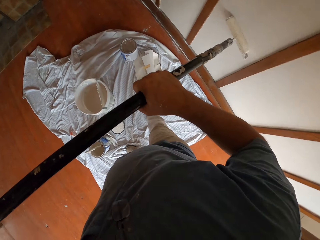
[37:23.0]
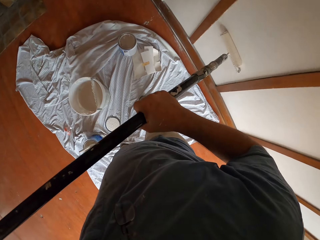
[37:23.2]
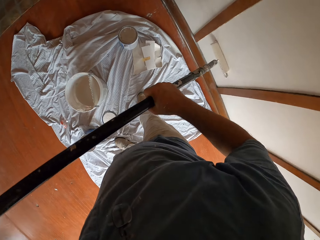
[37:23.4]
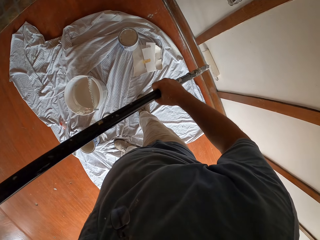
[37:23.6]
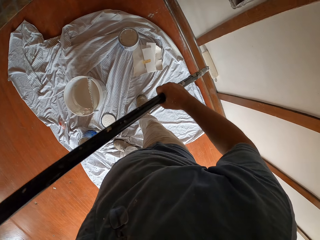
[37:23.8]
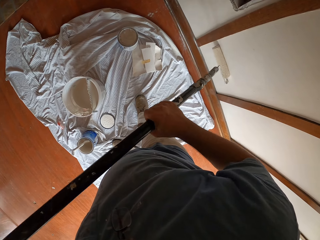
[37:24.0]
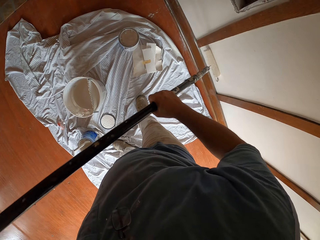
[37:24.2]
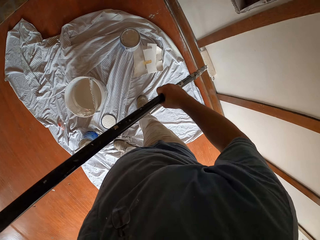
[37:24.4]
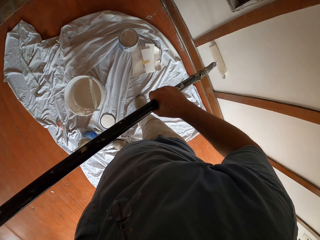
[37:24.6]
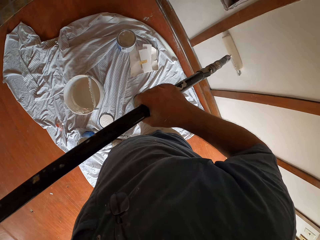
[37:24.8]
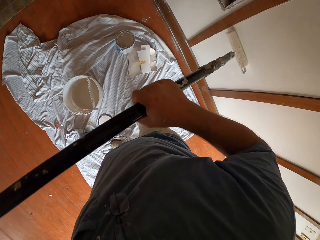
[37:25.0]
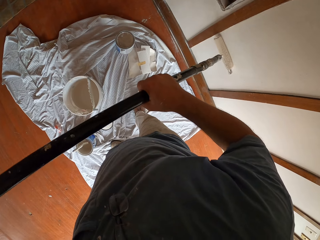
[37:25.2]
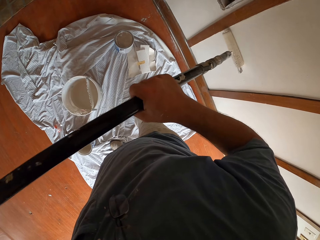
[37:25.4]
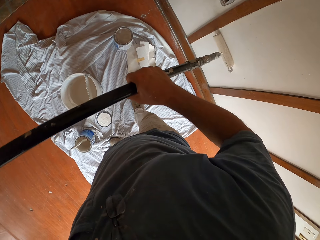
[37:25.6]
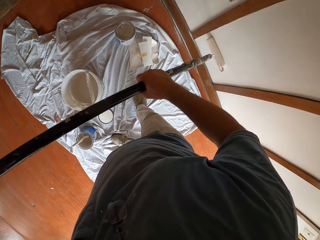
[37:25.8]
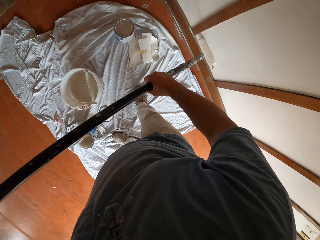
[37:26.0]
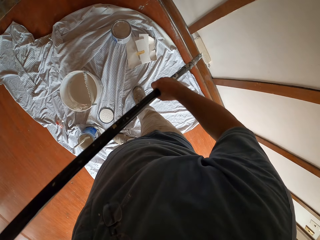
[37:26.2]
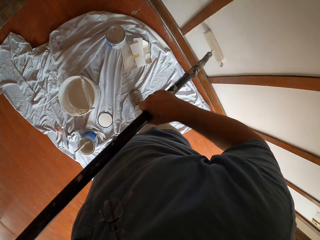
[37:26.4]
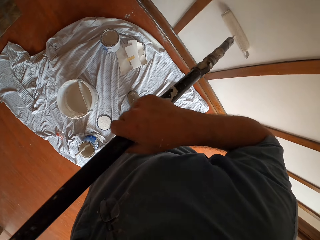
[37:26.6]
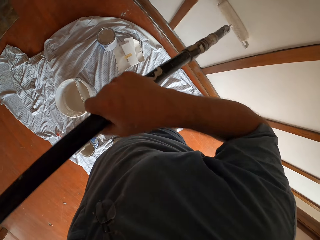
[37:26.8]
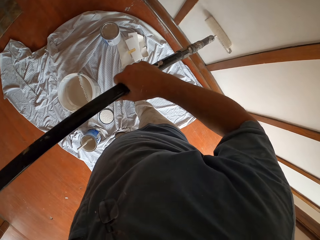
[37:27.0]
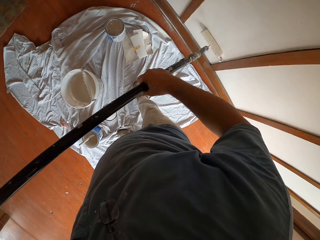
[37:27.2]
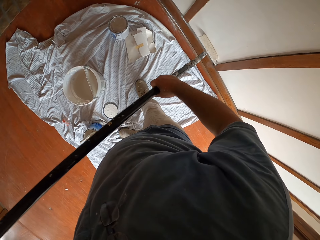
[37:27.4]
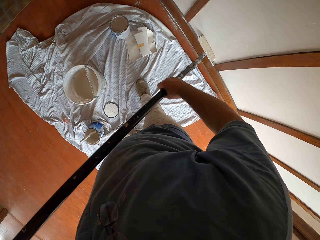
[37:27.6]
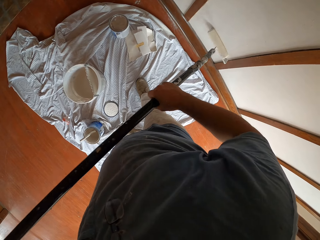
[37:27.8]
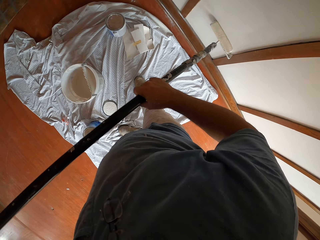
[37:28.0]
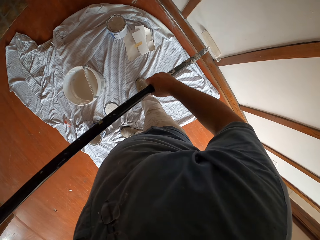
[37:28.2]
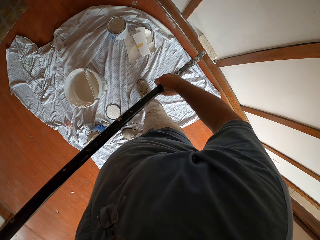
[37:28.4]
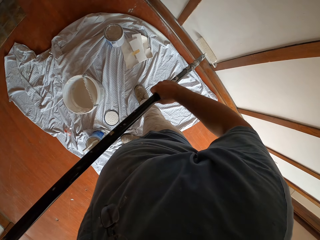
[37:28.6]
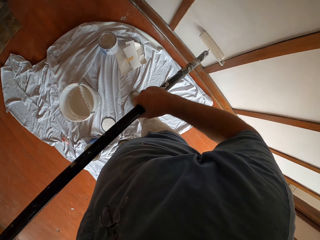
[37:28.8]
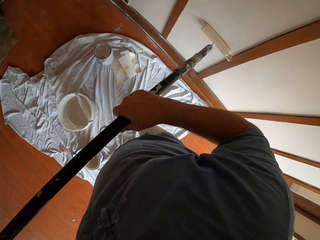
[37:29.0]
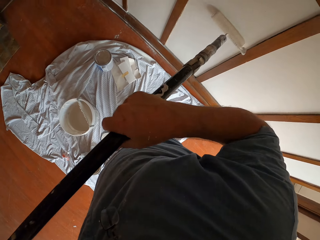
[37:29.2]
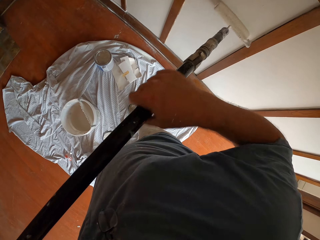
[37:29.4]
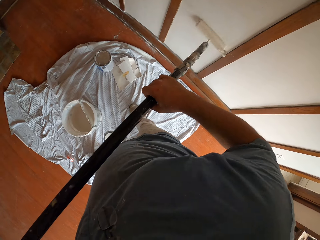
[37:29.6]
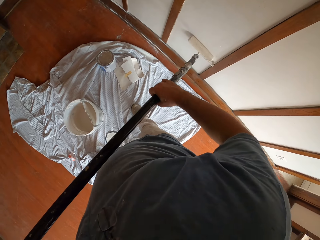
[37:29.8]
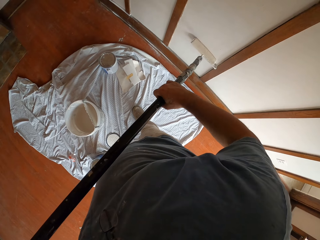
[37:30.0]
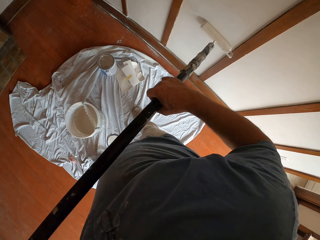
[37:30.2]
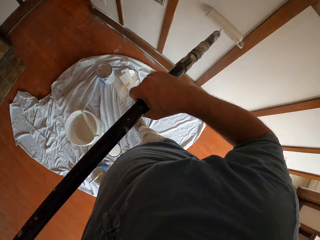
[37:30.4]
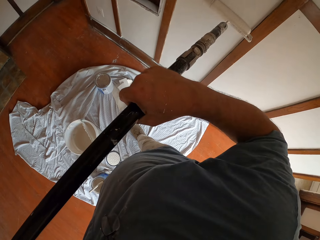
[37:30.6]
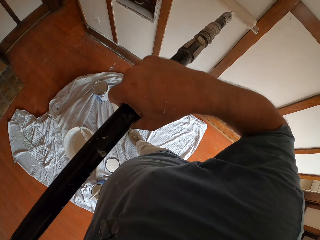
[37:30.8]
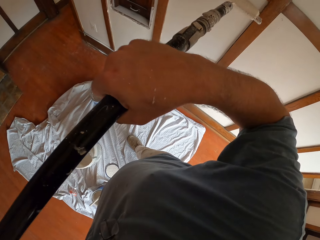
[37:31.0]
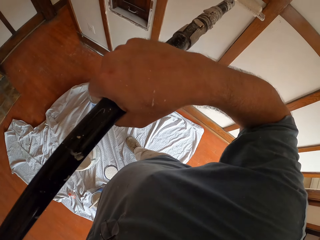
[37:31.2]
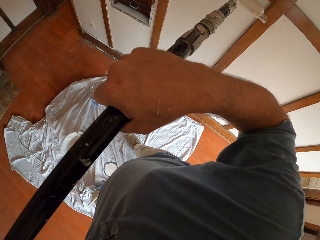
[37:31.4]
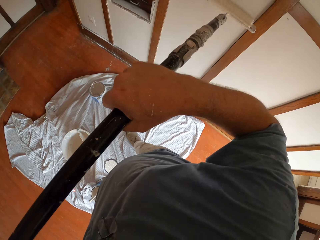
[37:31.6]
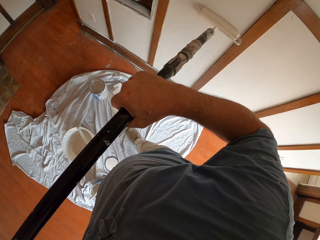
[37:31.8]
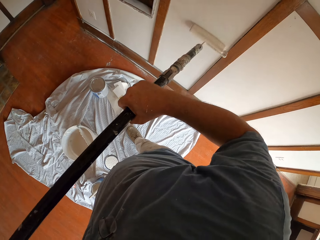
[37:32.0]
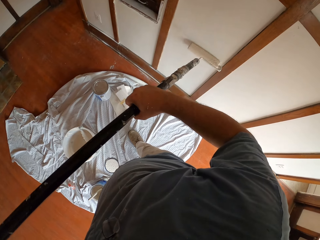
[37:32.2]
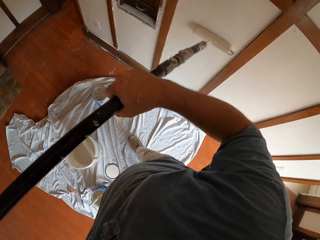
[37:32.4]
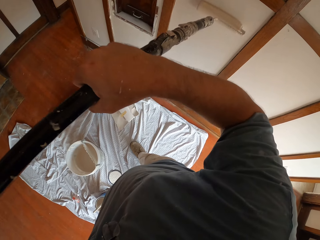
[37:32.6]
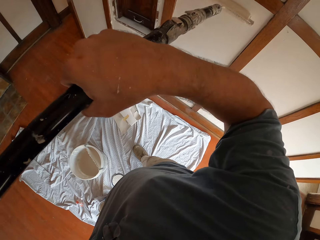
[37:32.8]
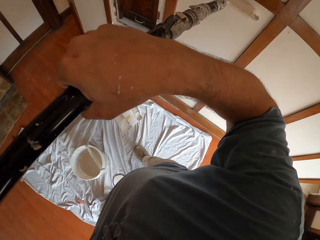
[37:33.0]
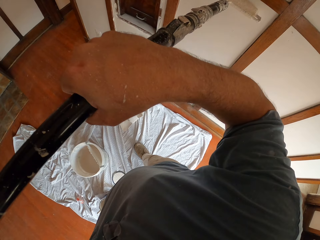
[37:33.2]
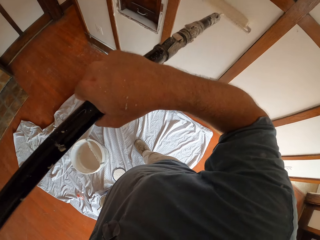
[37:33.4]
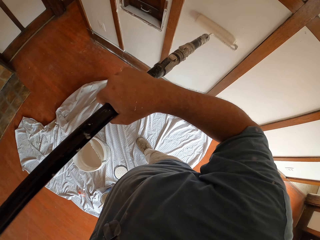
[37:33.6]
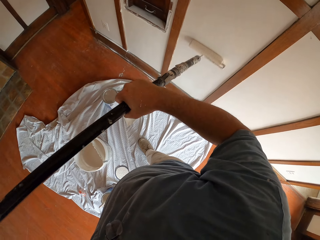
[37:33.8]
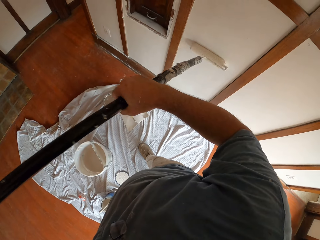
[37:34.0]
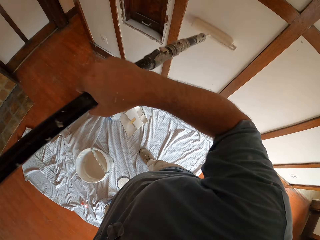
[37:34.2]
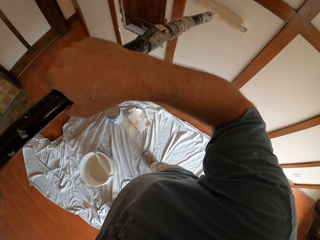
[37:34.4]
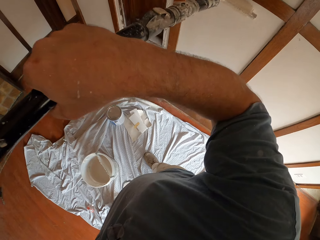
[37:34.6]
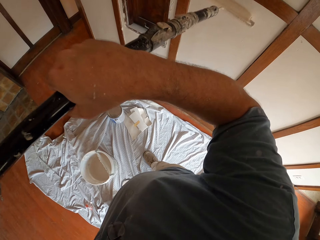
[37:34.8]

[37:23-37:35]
The camera wearer continues painting the wall with the paint roller brush.

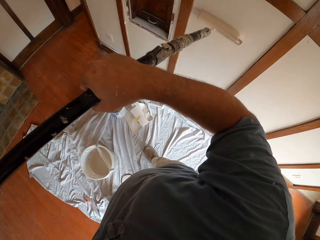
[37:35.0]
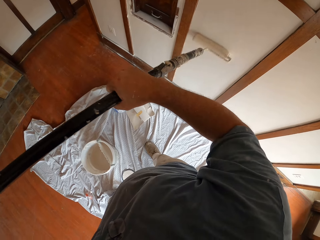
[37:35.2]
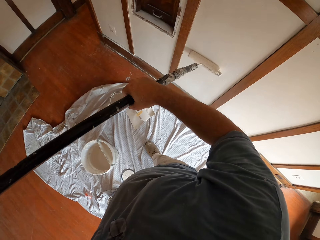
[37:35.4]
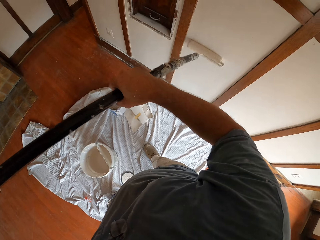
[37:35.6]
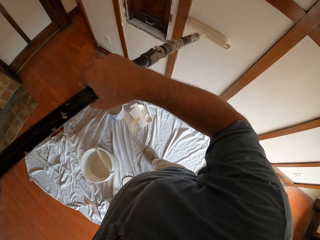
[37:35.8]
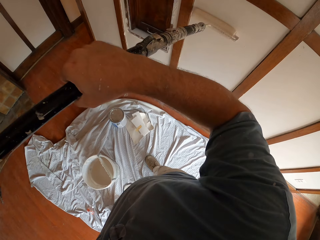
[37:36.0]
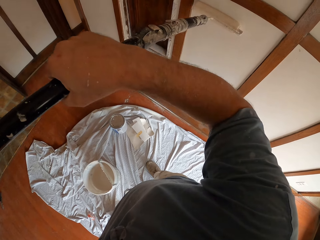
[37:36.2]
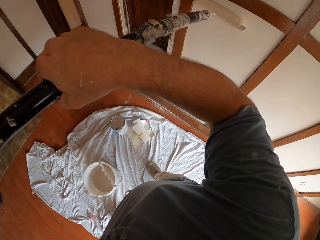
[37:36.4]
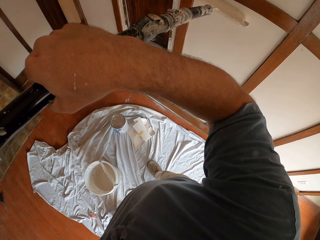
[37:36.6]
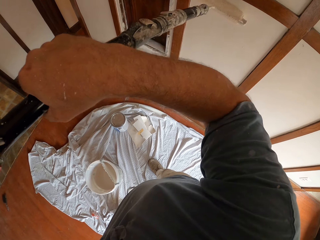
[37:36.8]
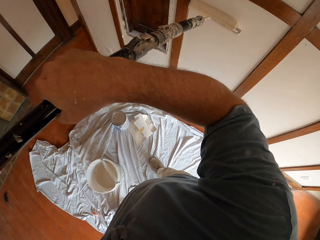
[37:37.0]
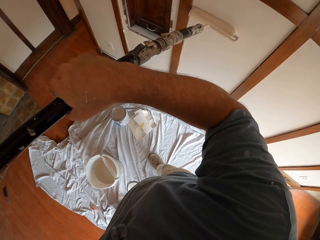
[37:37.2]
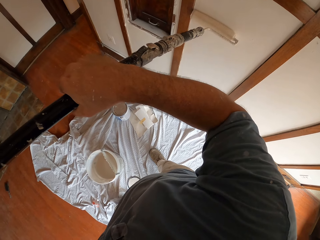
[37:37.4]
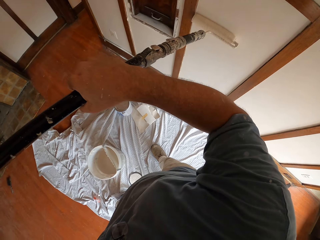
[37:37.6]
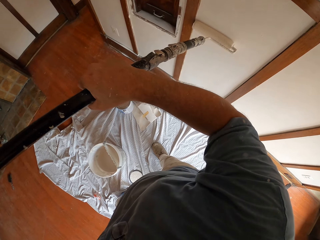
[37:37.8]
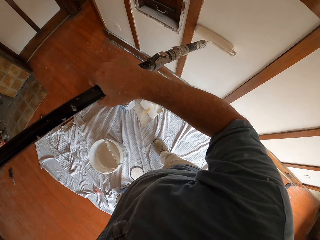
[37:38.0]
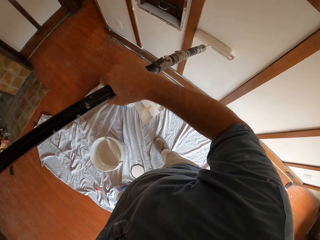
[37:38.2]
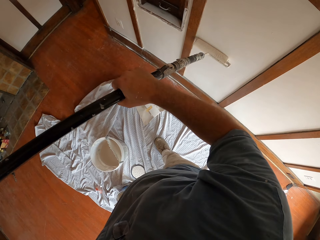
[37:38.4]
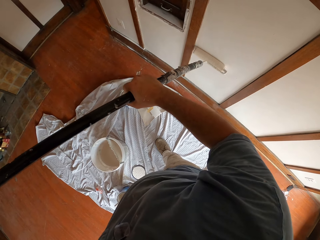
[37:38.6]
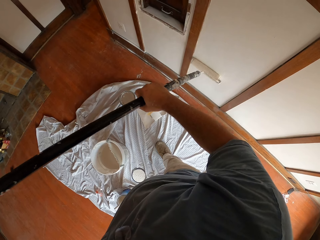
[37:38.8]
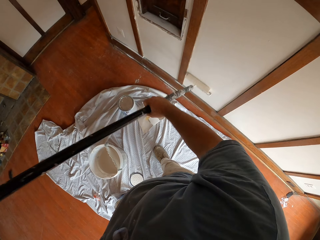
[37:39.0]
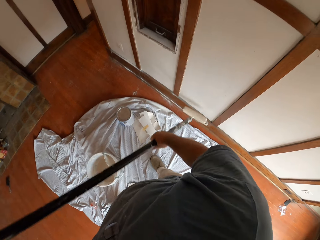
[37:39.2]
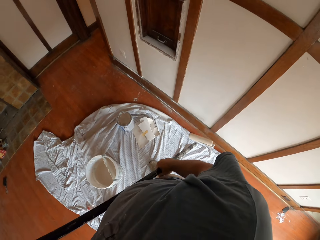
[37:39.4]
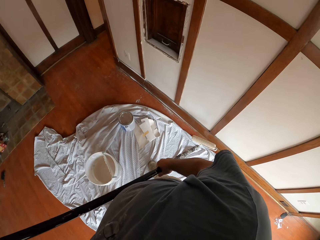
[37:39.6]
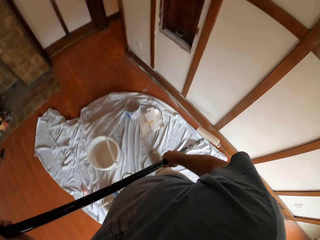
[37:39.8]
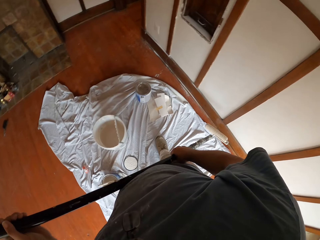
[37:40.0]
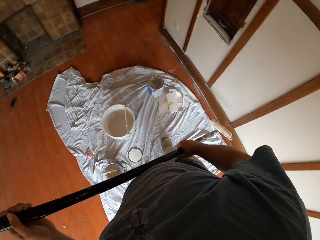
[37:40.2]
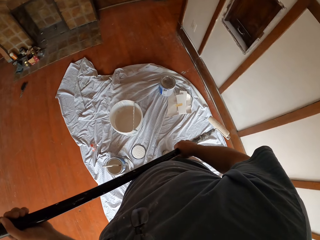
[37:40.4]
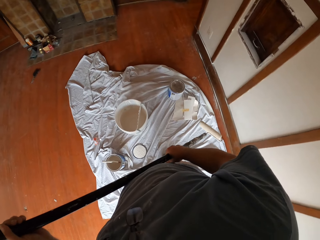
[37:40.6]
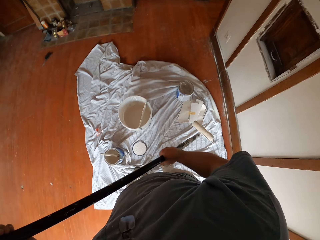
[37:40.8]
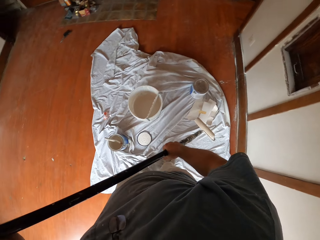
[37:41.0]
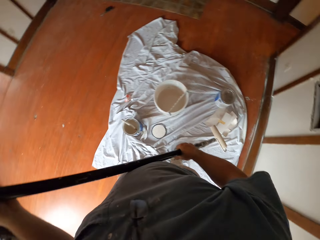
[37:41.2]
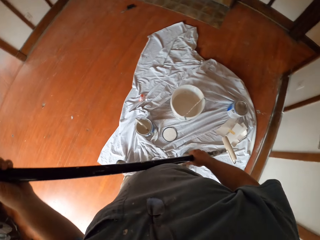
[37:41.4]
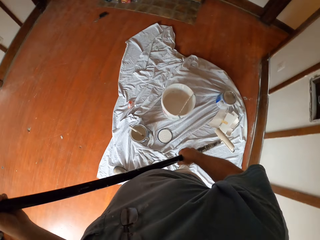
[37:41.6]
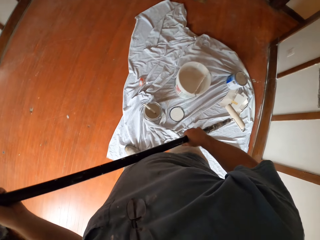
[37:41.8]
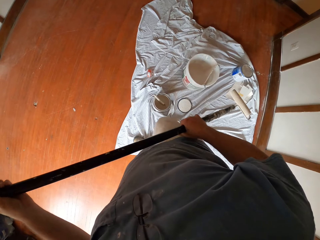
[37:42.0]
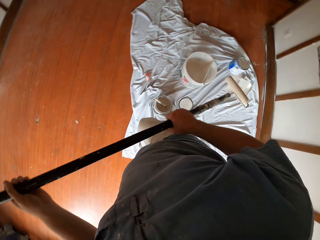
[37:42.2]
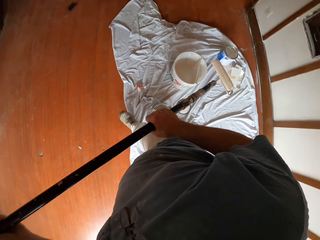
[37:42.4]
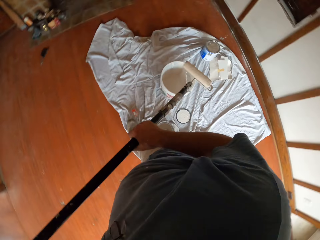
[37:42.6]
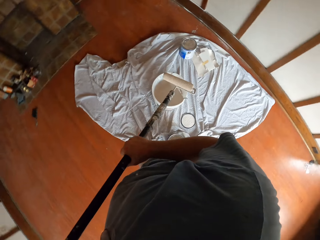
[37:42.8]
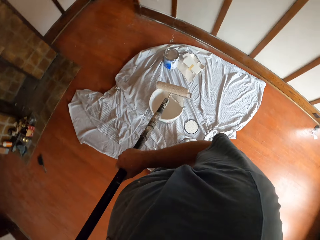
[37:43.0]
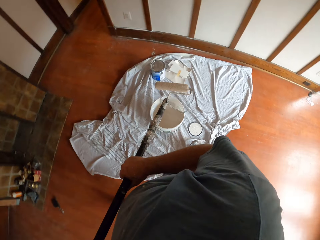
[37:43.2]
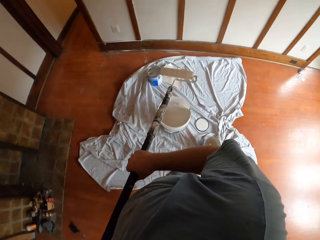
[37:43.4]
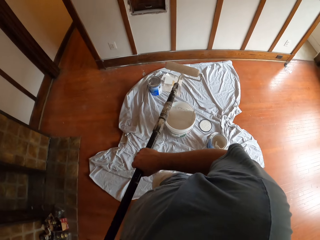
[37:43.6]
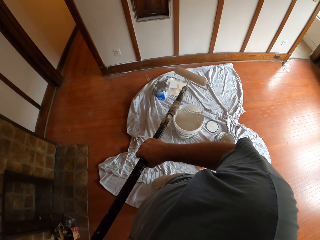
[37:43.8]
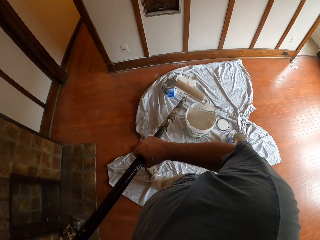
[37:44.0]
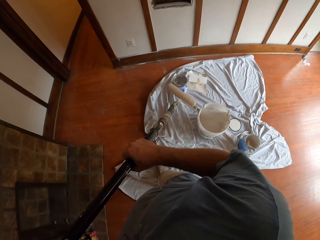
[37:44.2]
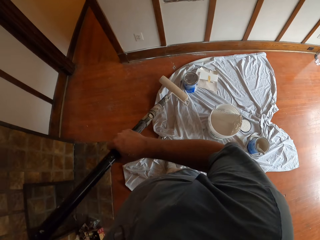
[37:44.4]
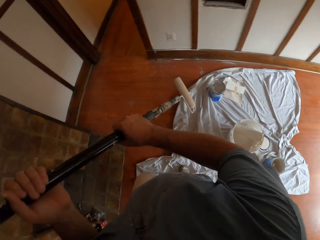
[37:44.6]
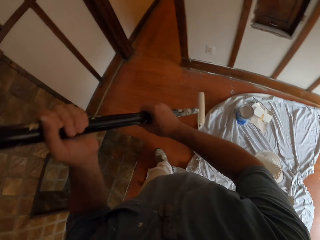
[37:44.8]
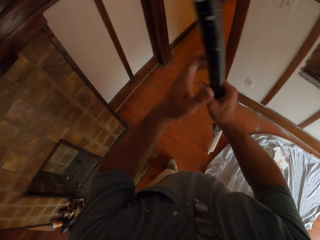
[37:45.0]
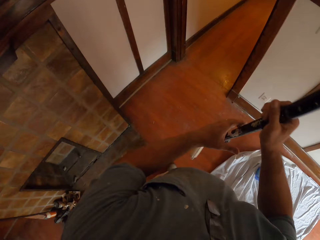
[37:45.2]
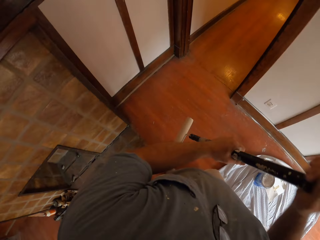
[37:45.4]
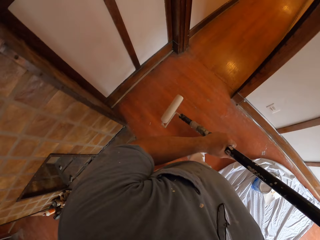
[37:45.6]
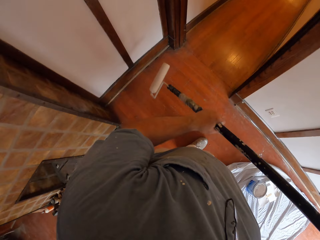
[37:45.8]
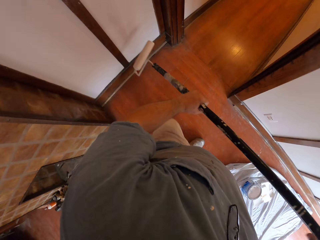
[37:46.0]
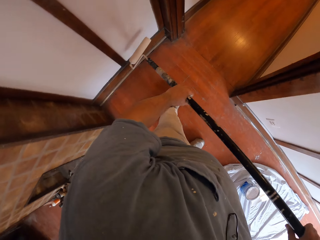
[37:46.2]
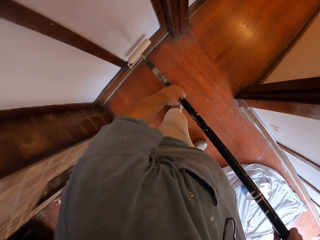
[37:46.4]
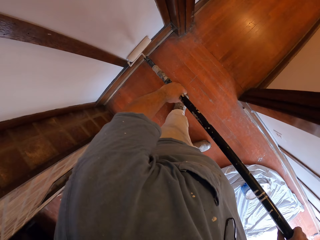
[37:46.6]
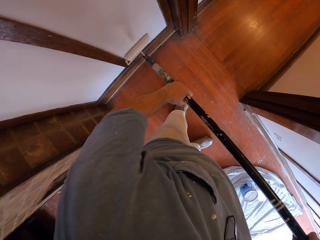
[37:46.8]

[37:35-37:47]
The camera wearer stops painting the wall with the paint roller brush. They stare at the room. They continue painting the wall with the paint roller brush.
